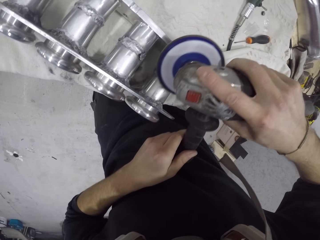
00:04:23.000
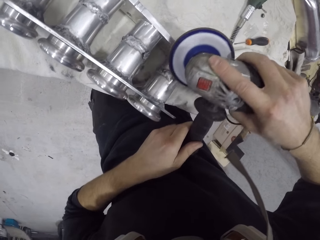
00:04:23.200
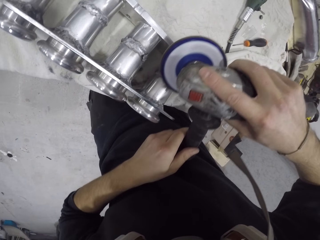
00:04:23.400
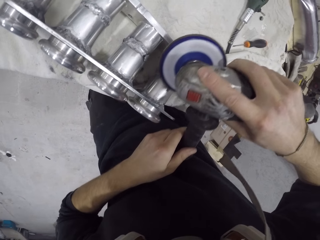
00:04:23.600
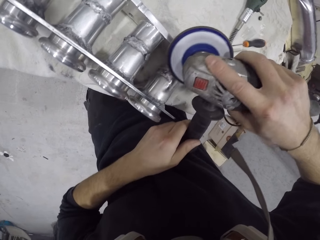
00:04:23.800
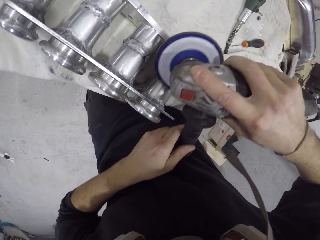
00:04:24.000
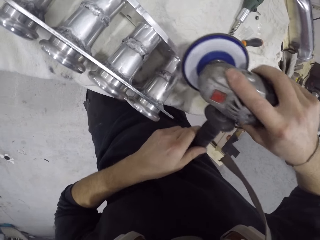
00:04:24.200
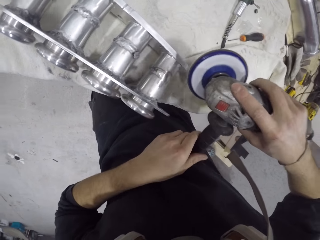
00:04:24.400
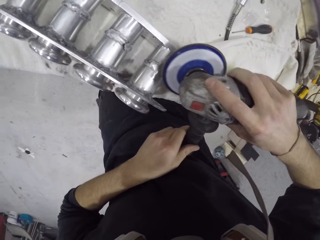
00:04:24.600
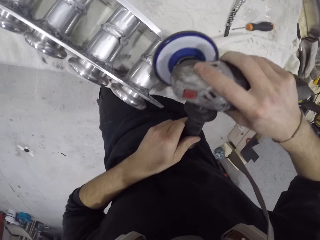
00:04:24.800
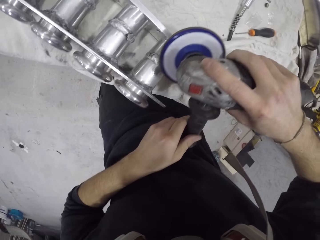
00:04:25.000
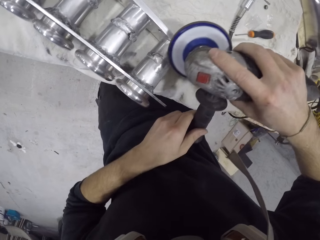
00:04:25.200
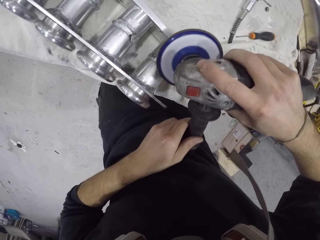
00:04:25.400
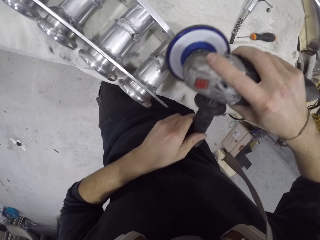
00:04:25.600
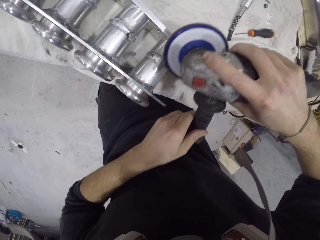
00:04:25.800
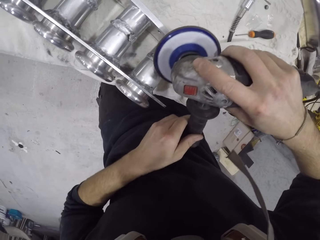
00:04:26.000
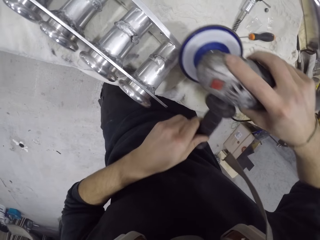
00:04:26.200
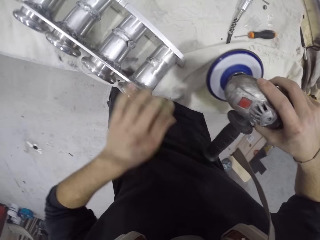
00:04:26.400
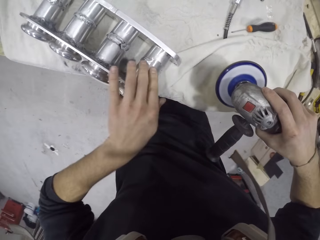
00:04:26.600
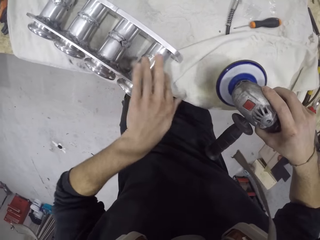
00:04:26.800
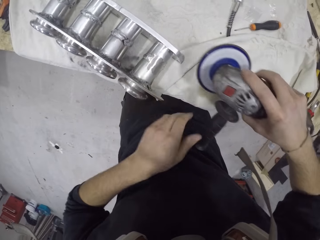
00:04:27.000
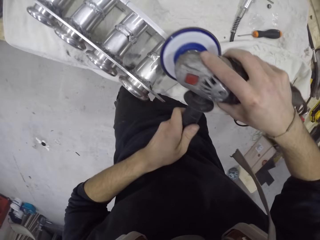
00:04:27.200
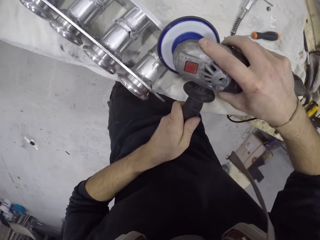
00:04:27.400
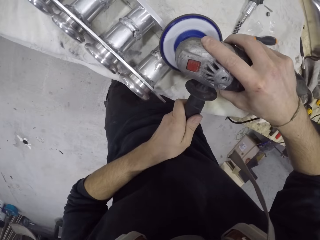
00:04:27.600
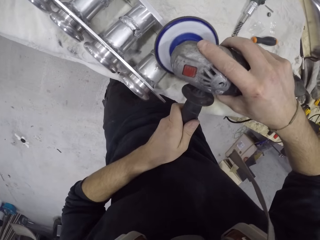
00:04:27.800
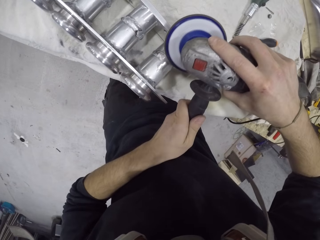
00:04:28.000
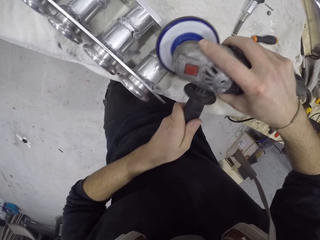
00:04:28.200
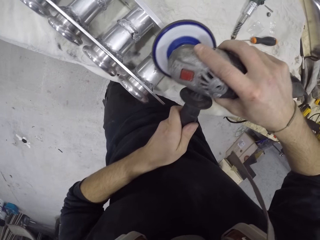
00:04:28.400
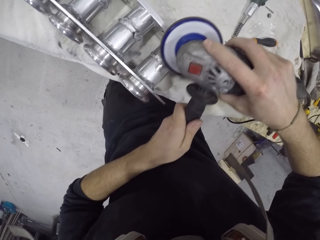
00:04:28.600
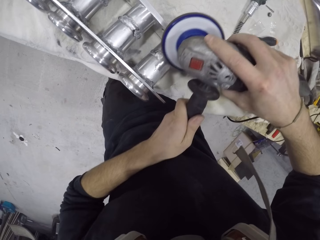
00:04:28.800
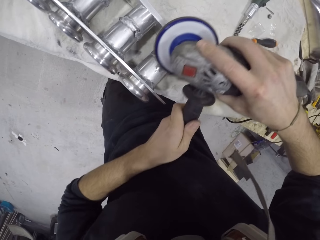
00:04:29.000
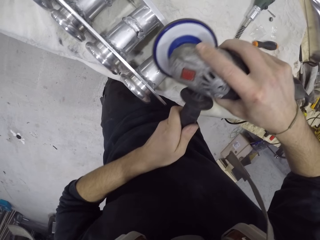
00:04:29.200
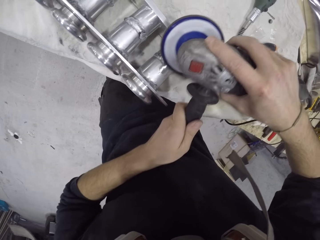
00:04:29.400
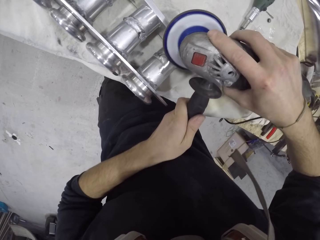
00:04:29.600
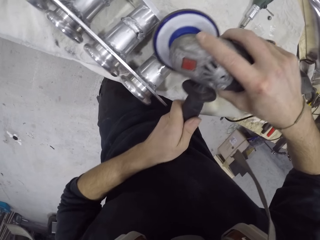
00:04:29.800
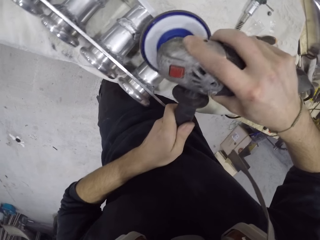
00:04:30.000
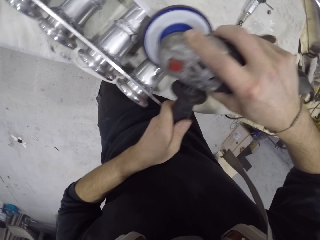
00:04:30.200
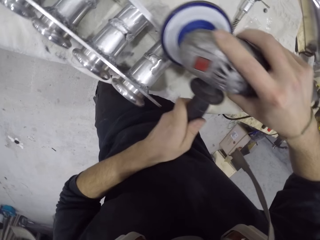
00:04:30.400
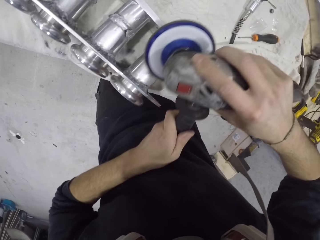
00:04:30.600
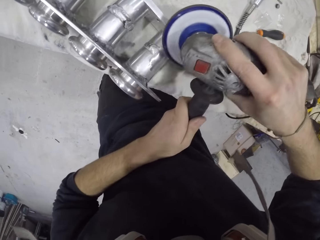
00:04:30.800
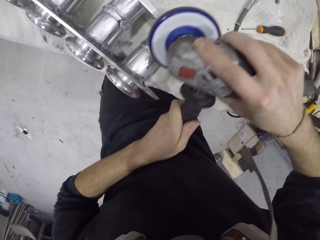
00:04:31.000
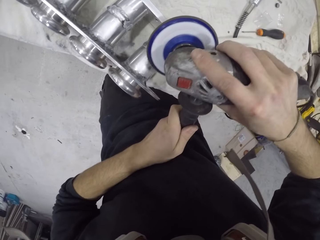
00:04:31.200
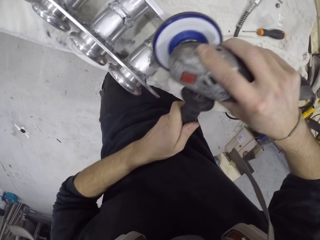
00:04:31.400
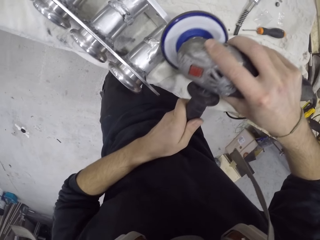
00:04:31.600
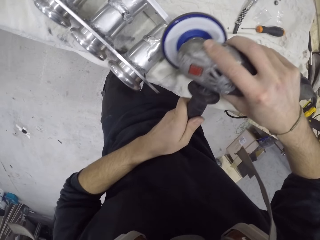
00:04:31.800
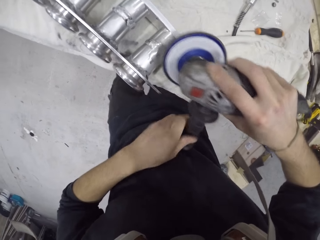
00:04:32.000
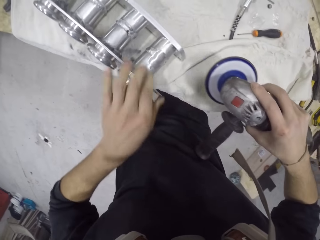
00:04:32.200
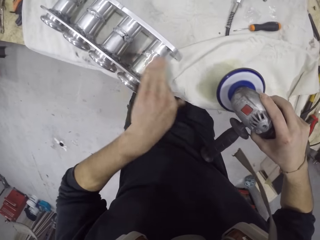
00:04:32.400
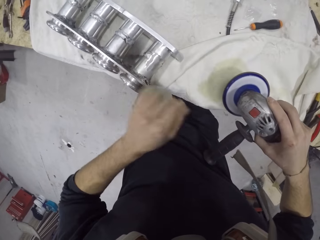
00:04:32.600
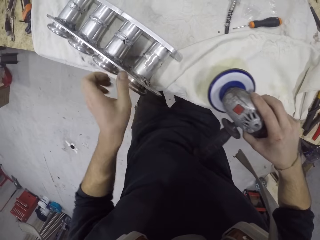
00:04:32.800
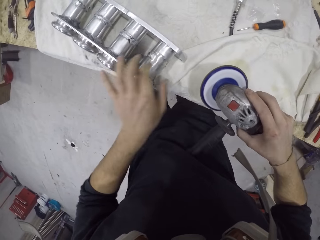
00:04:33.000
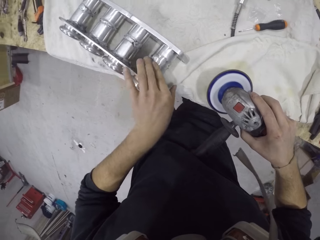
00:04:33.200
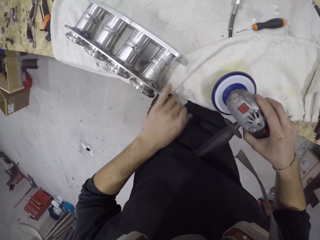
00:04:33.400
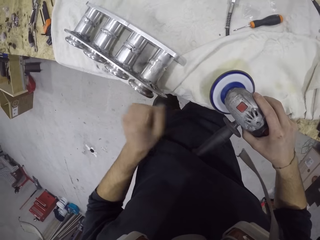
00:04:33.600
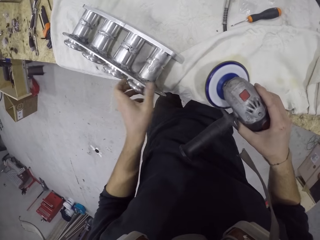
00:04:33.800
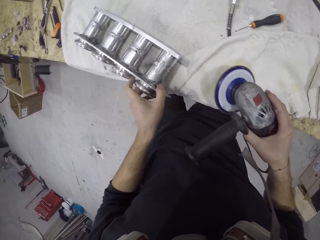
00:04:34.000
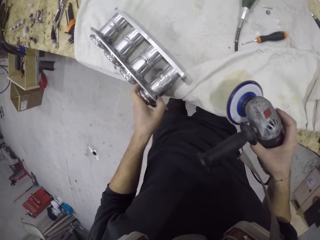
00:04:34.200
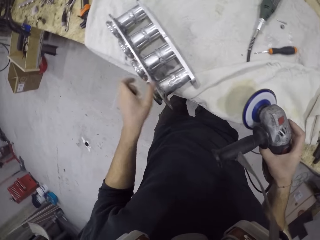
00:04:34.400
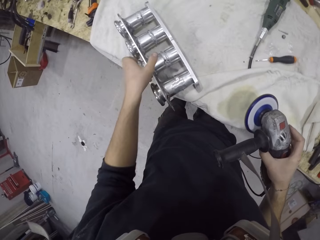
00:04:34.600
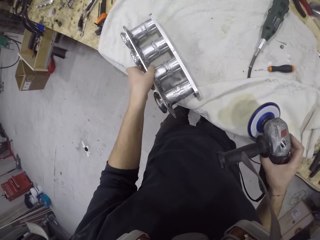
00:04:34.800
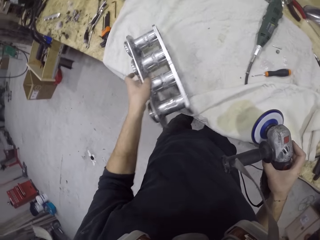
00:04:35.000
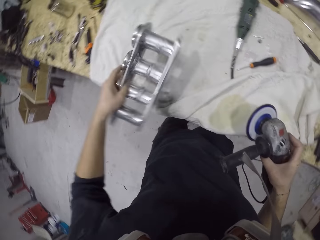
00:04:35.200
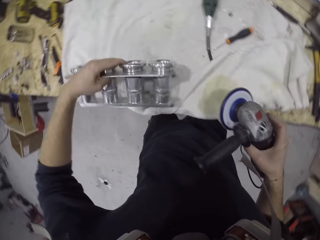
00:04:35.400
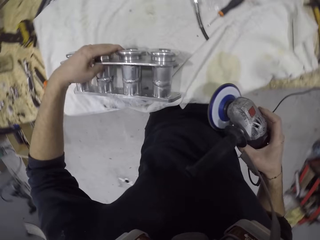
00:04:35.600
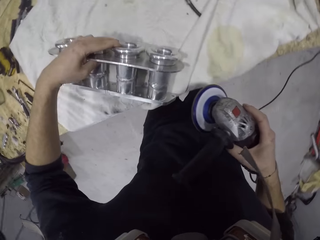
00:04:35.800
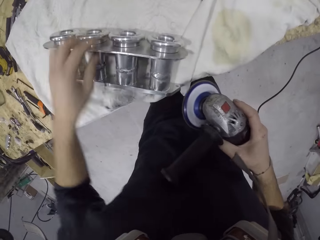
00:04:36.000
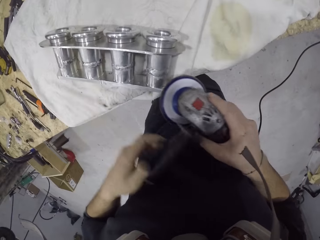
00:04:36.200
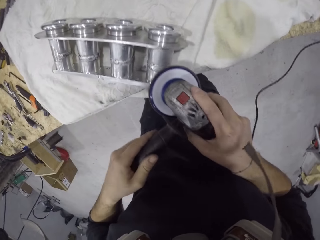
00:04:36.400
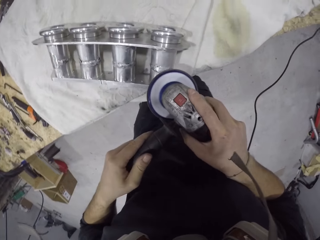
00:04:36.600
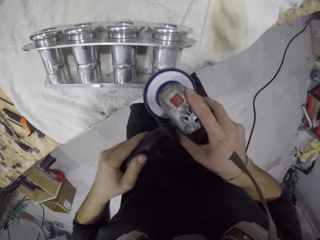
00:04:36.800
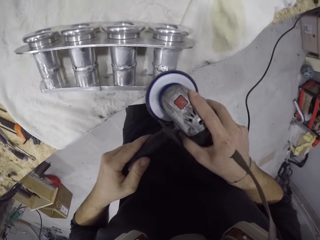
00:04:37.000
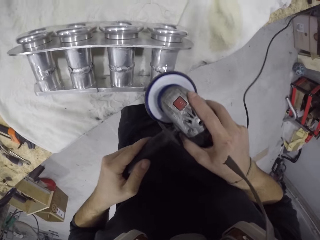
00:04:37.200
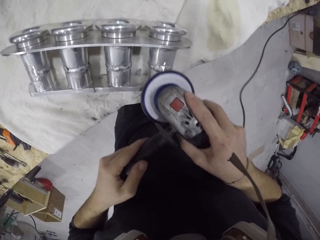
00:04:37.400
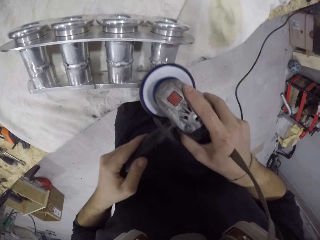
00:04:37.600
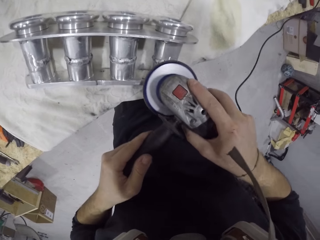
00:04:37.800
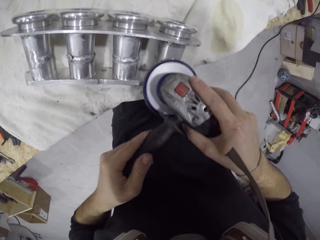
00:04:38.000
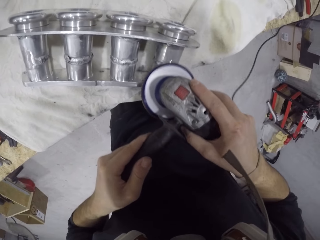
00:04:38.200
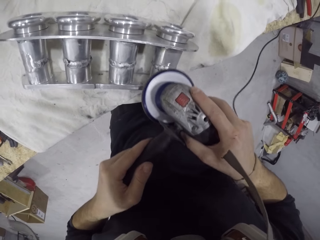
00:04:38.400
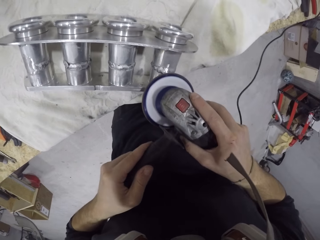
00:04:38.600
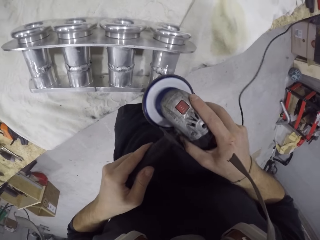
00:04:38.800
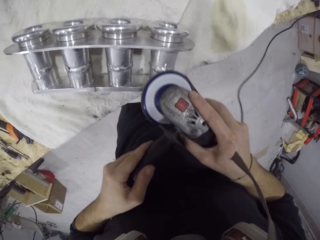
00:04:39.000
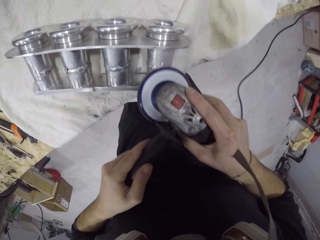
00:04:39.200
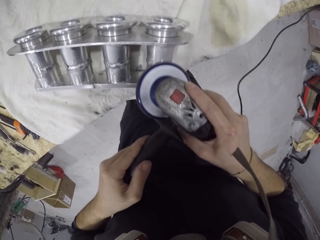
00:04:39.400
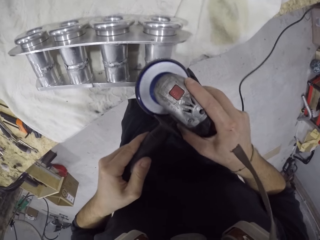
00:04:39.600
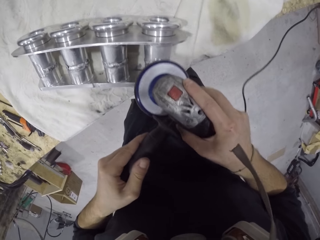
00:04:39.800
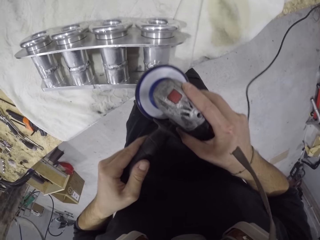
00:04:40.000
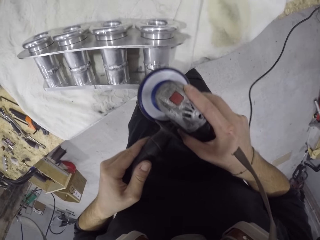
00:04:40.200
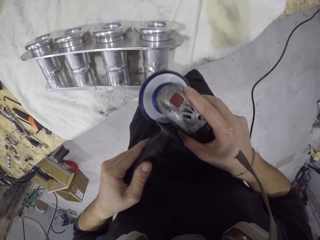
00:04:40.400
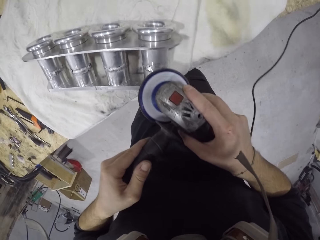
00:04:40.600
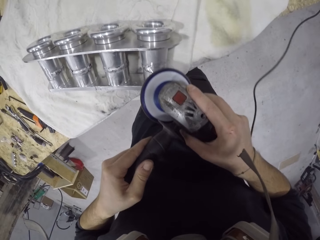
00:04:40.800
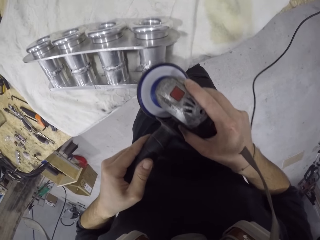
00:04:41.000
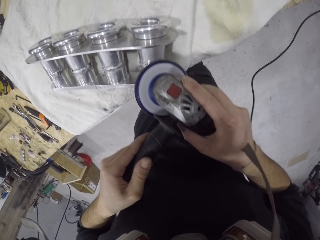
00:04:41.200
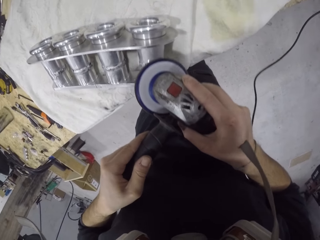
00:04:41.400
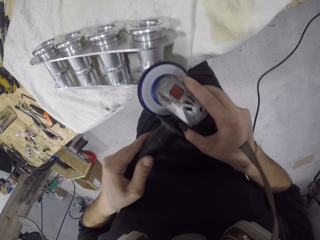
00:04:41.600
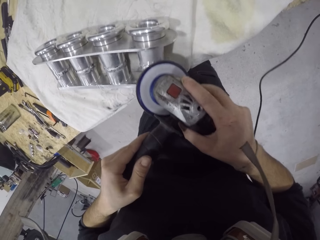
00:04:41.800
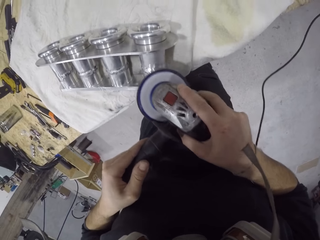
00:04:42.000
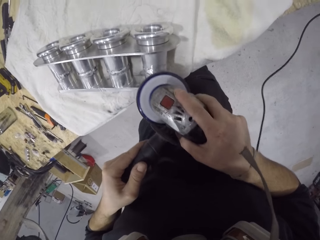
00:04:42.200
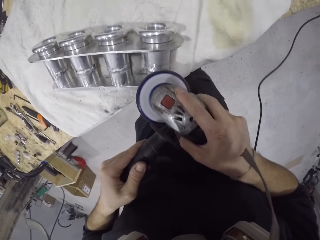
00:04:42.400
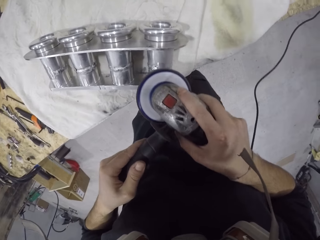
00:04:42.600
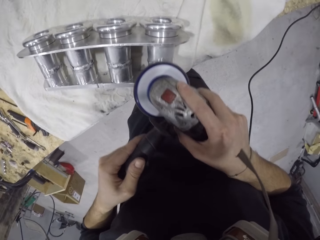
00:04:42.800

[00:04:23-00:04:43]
The camera wearer dusts the piece of metal with his left hand. He smoothens the piece of metal on the table with the angle grinder with both hands. He dusts the piece of metal with his left hand. He adjusts the piece of metal on the table with his left hand. He adjusts it again. He smoothens the piece of metal on the table with the angle grinder with both hands.

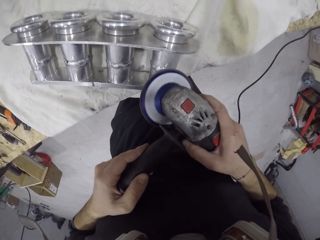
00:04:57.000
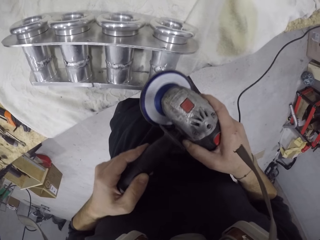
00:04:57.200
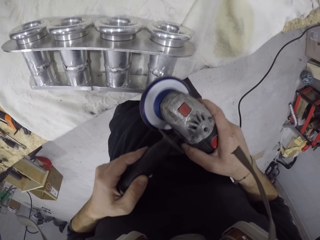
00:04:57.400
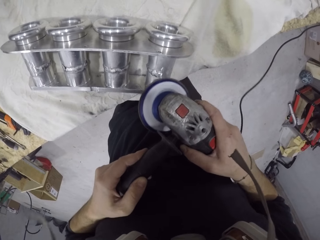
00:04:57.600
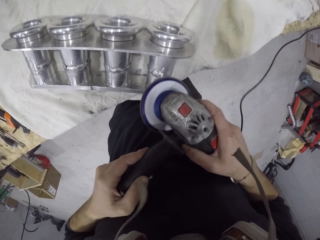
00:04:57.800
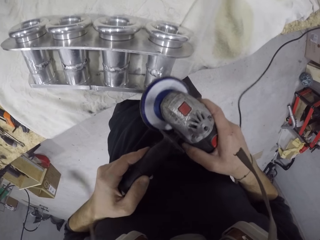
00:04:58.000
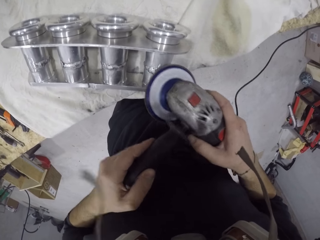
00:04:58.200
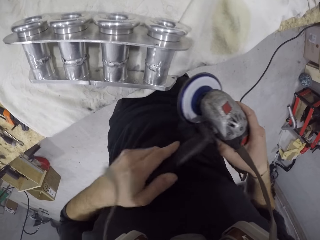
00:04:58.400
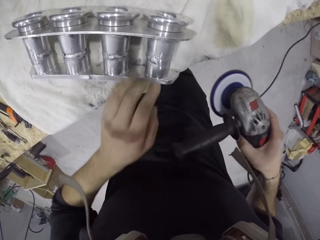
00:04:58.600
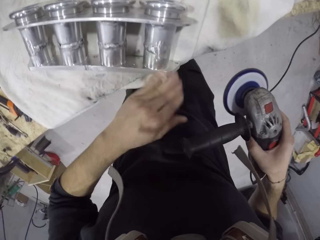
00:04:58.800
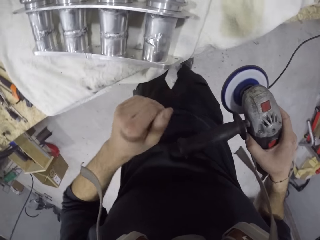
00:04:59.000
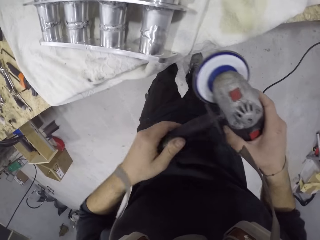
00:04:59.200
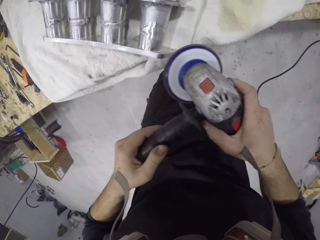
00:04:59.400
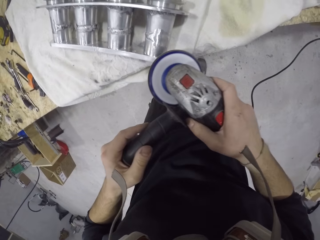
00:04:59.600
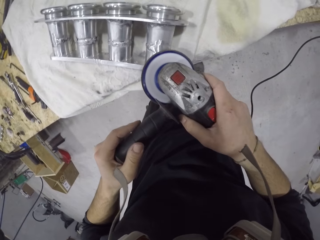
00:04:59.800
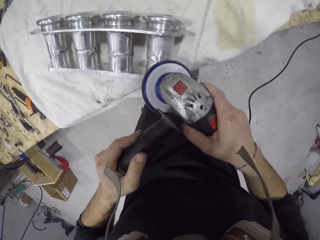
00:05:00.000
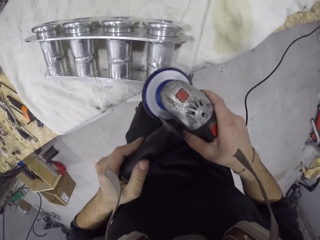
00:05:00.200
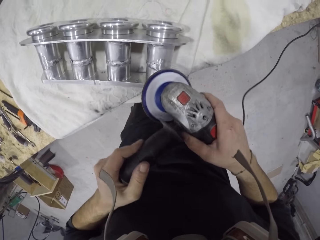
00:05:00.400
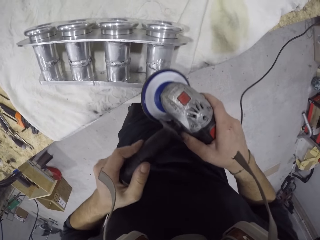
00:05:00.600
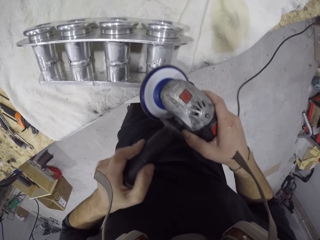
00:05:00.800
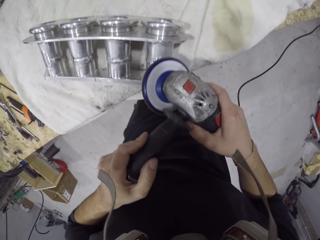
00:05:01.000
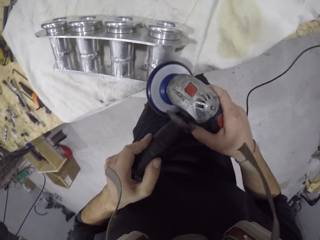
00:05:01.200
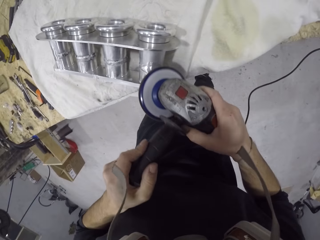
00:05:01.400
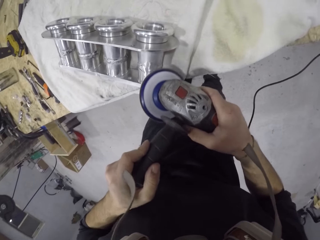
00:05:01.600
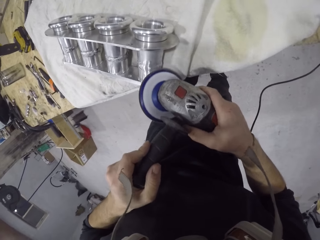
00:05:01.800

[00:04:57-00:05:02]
The camera wearer wipes the intake manifold on the table with his left hand. He sands the intake manifold on the table with the sanding machine in his hands.
